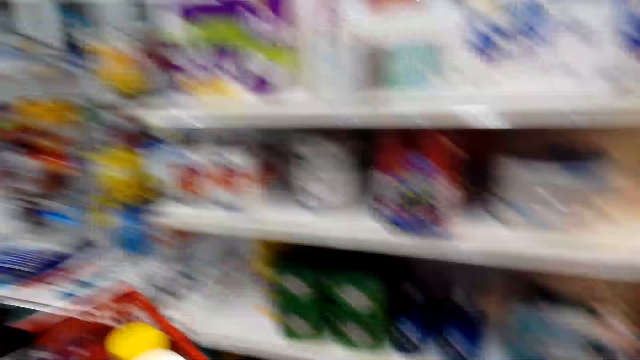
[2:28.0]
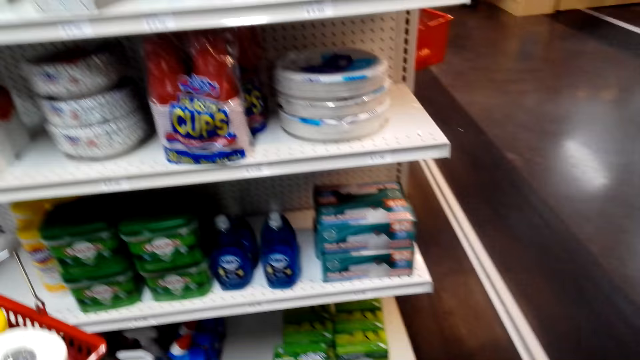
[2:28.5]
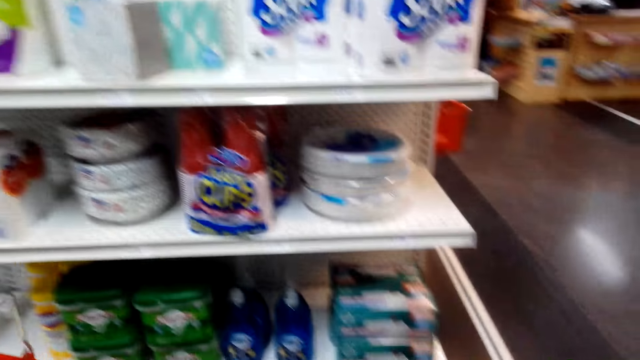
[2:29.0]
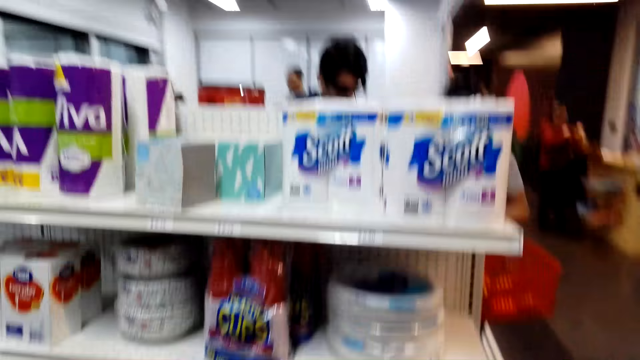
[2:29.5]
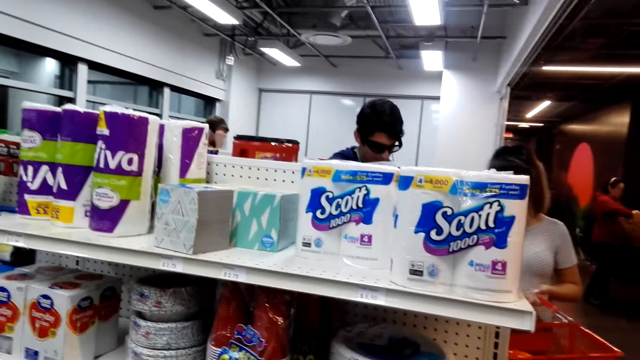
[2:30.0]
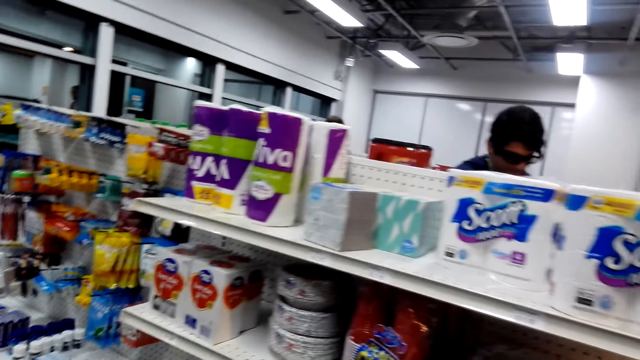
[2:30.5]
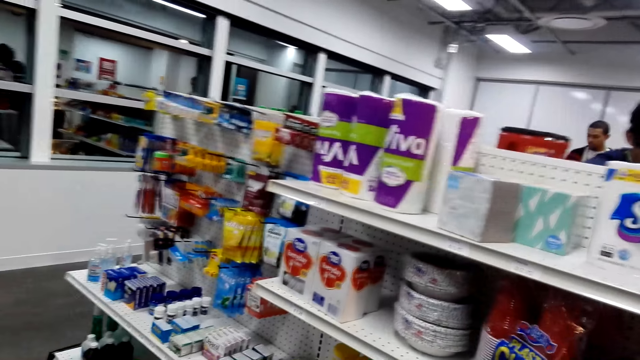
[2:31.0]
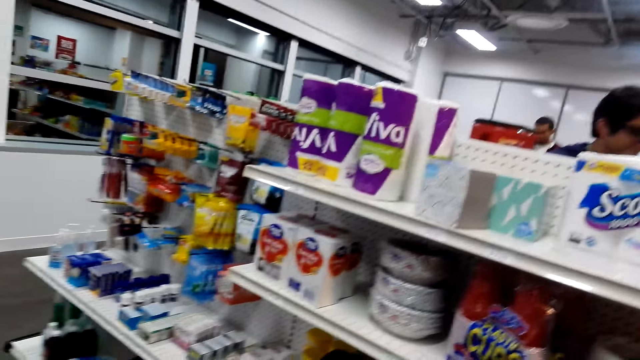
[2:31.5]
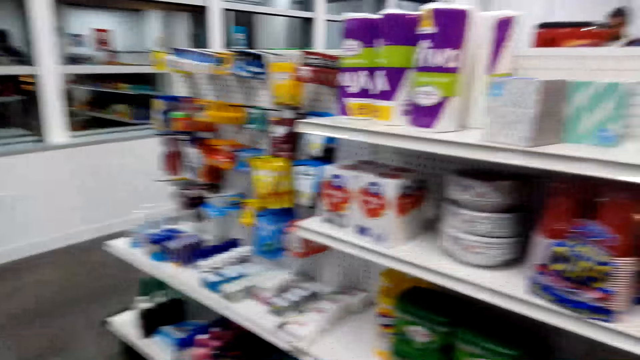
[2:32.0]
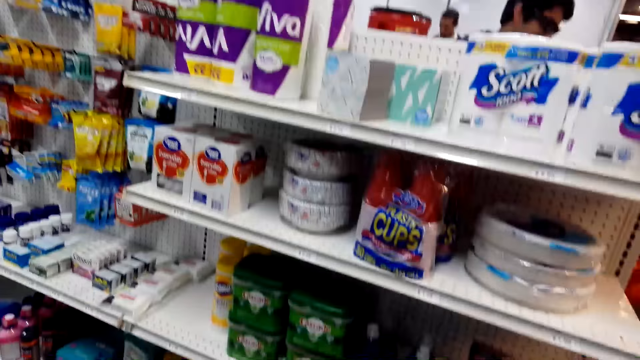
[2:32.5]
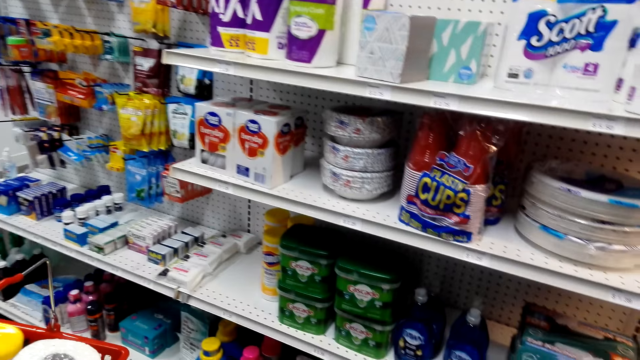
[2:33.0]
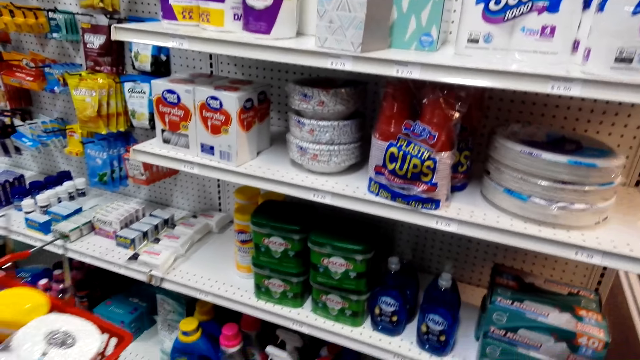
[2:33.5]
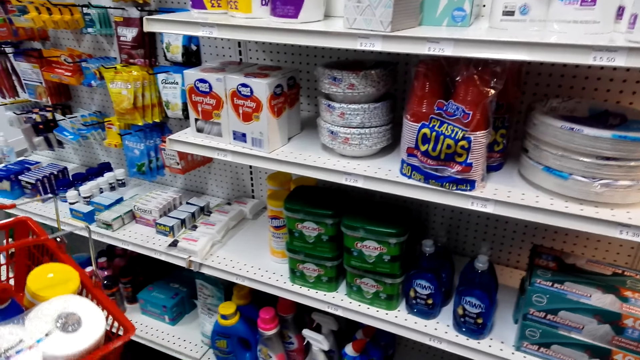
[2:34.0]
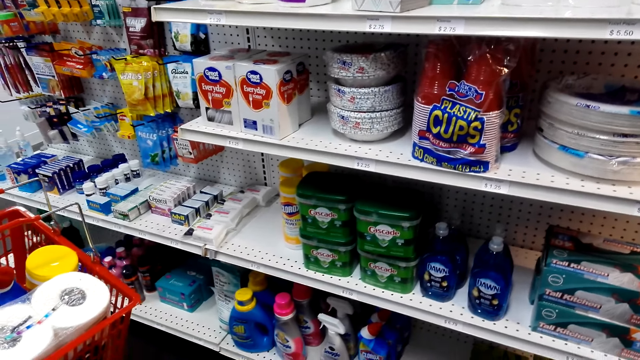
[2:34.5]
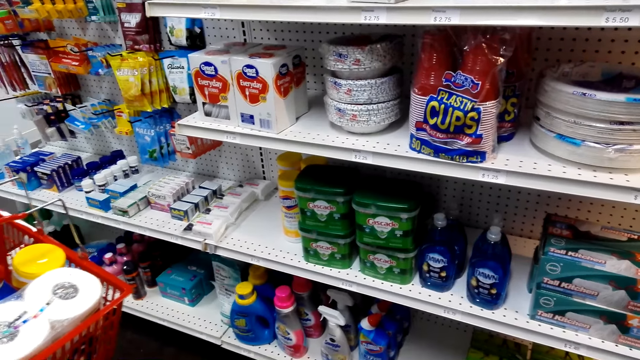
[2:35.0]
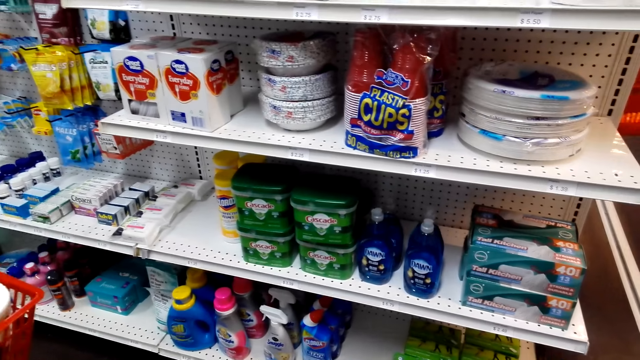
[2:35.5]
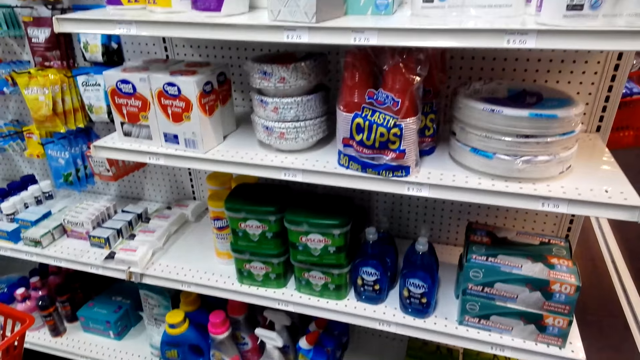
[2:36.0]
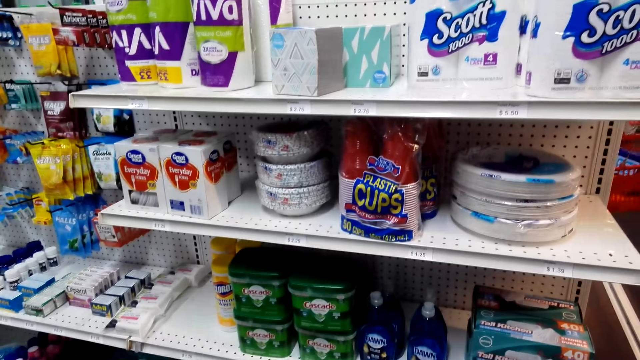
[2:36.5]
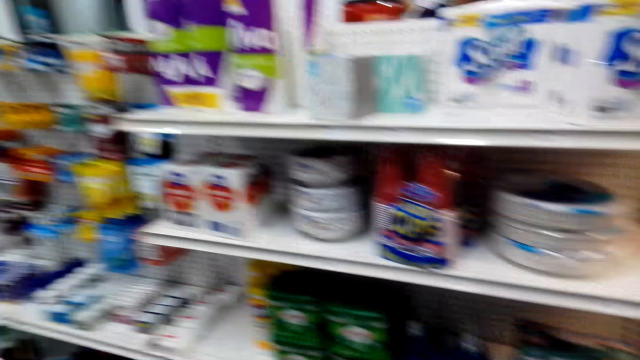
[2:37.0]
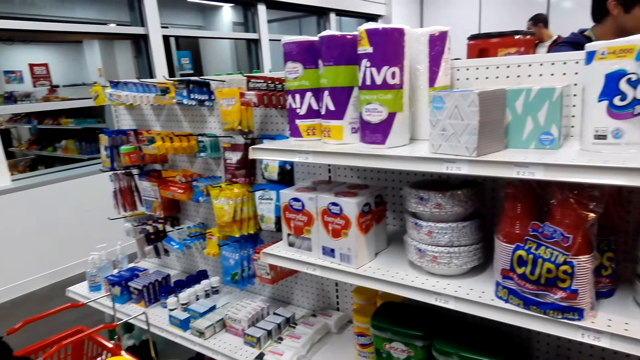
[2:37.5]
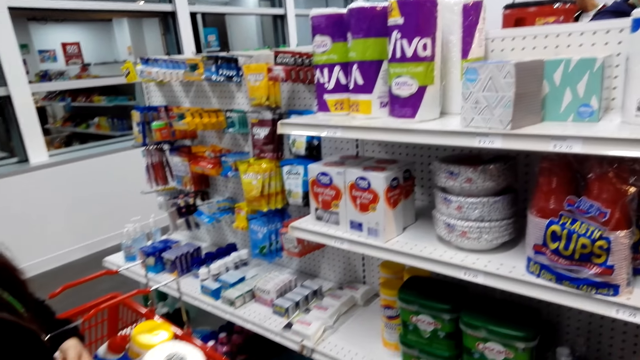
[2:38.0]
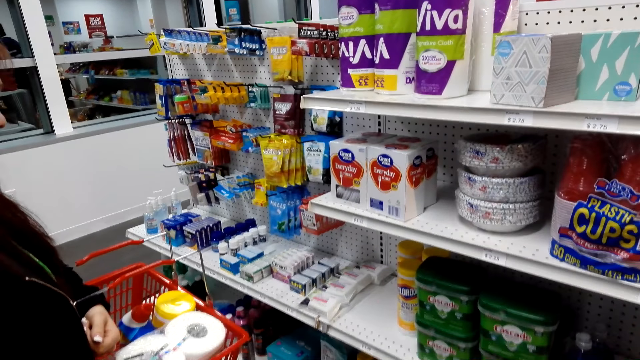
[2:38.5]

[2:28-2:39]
The camera wearer looks at the shelf. A man looks at the shelf. The camera wearer looks around the shelf. A lady looks at the shelf. The camera wearer looks around.

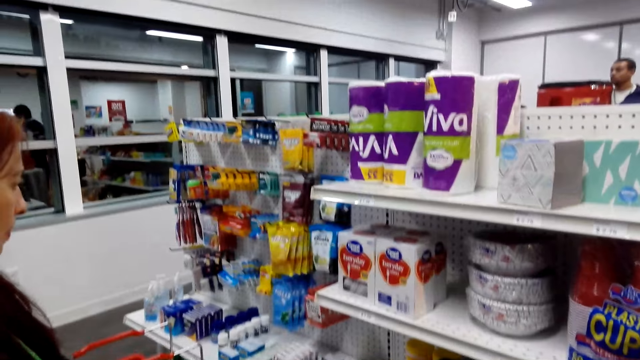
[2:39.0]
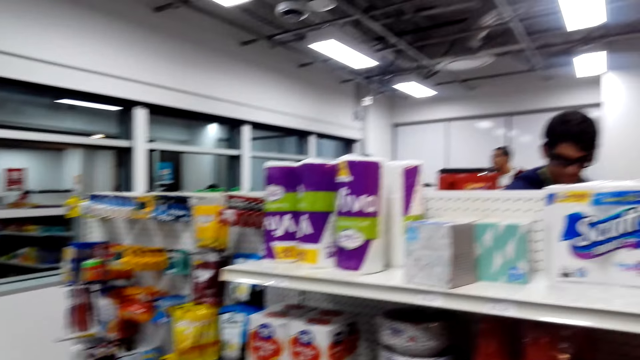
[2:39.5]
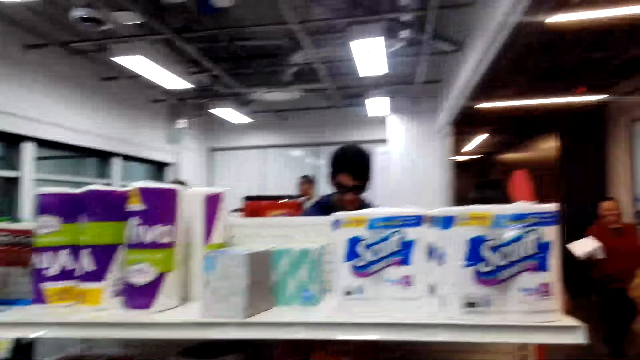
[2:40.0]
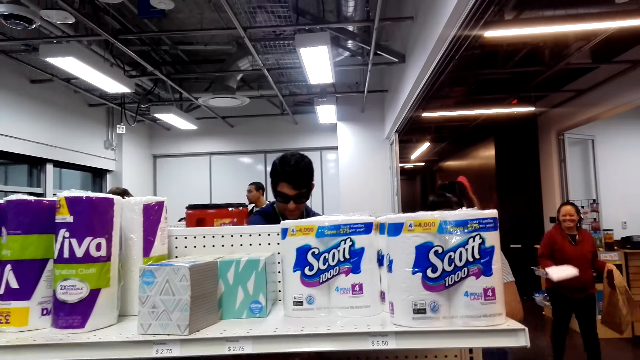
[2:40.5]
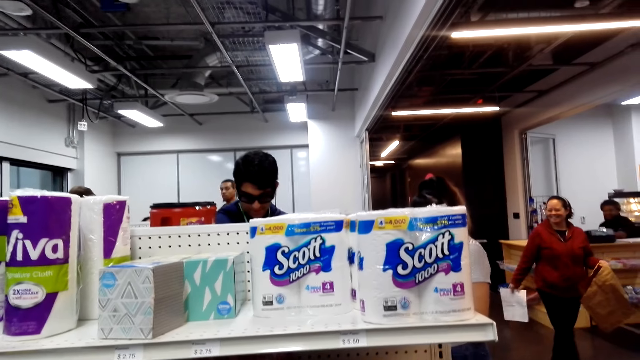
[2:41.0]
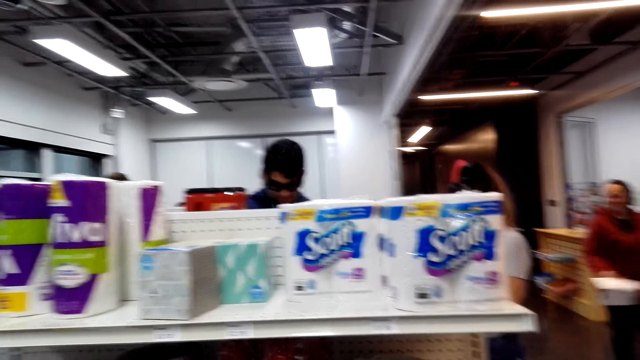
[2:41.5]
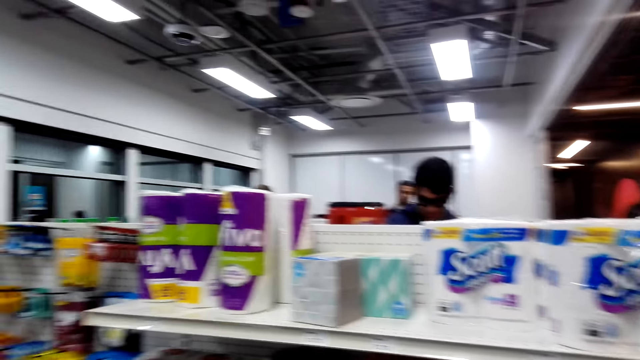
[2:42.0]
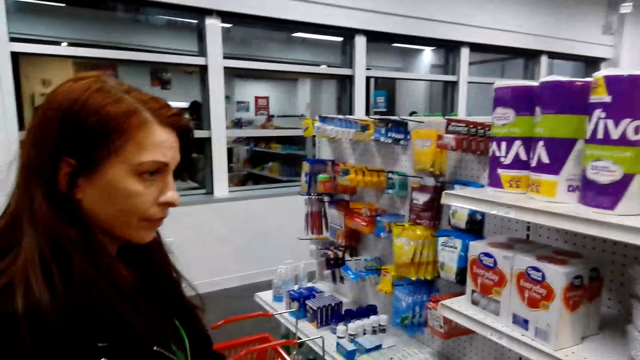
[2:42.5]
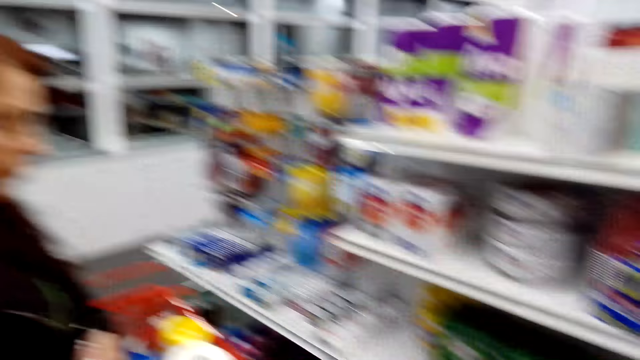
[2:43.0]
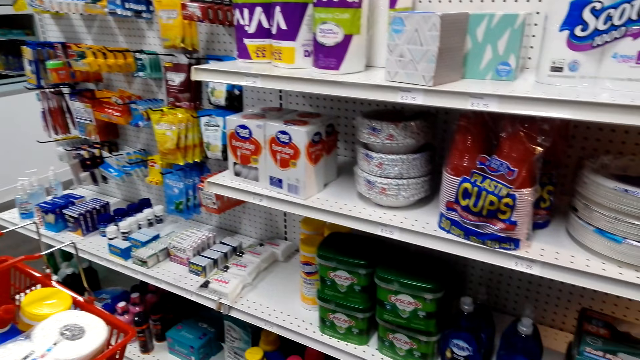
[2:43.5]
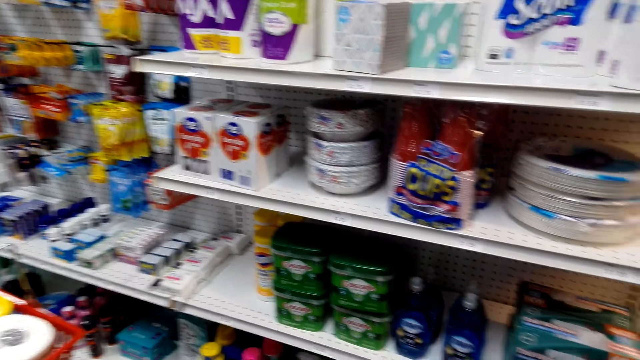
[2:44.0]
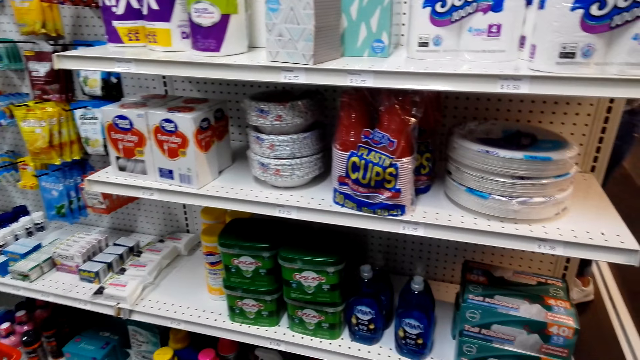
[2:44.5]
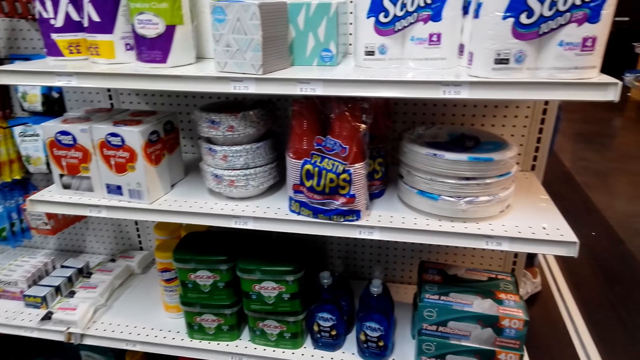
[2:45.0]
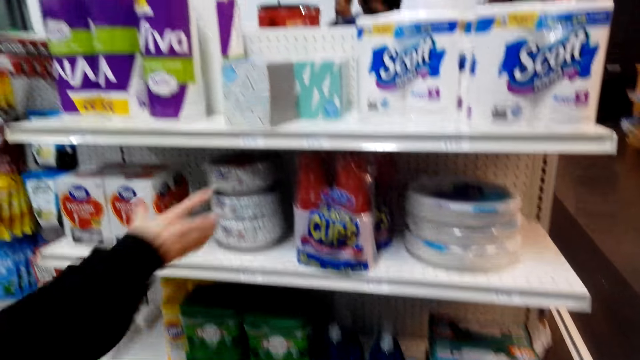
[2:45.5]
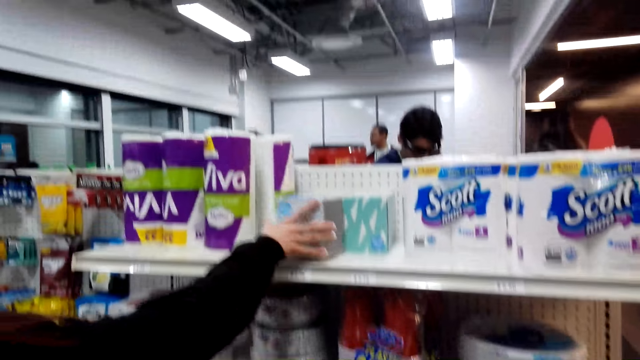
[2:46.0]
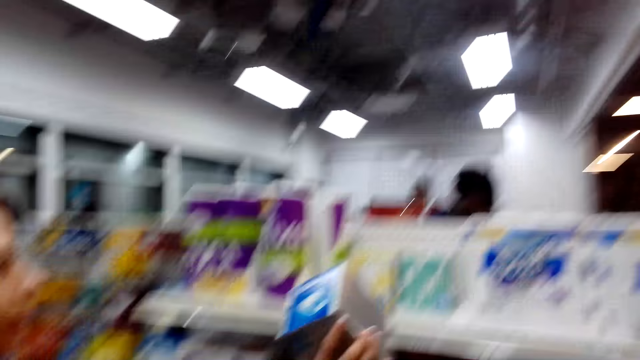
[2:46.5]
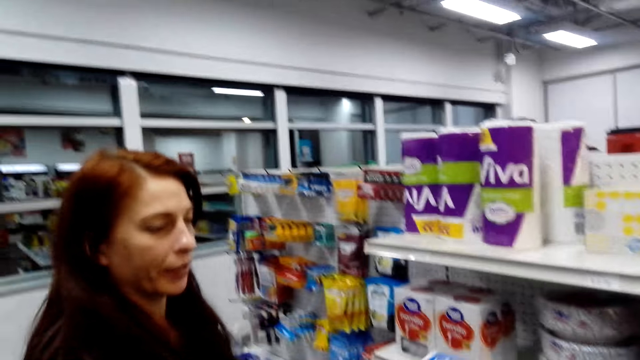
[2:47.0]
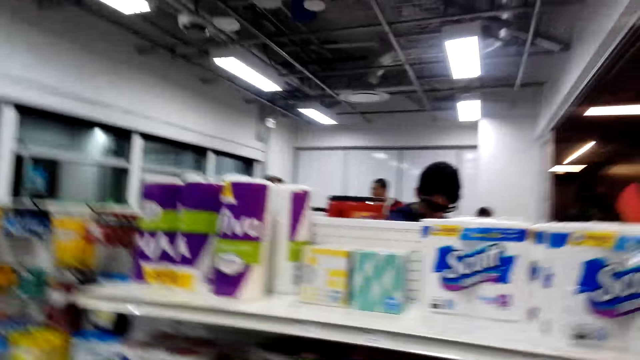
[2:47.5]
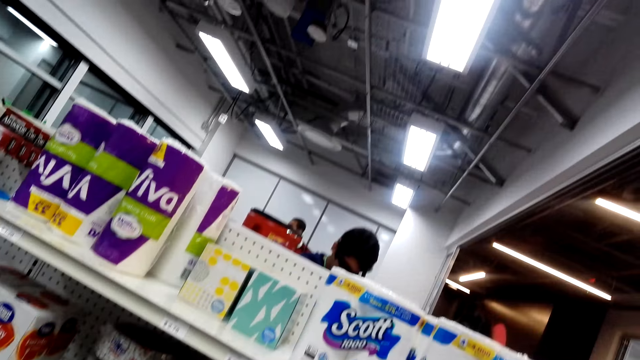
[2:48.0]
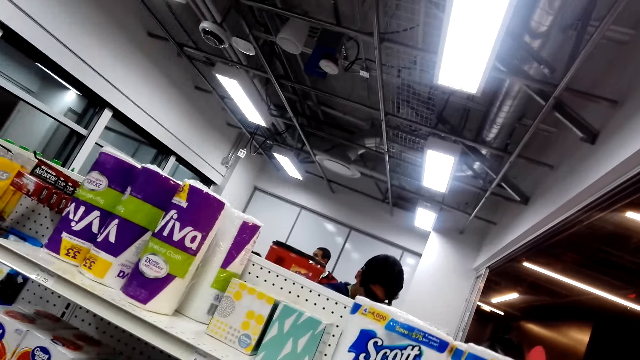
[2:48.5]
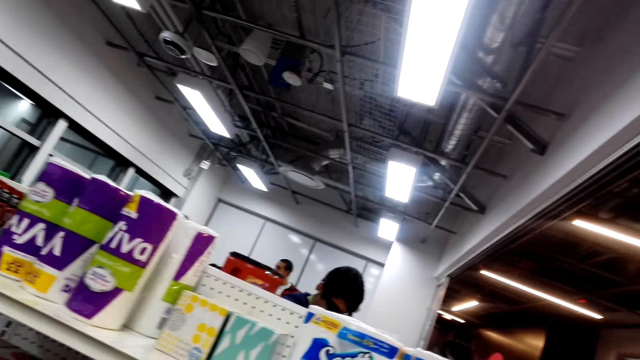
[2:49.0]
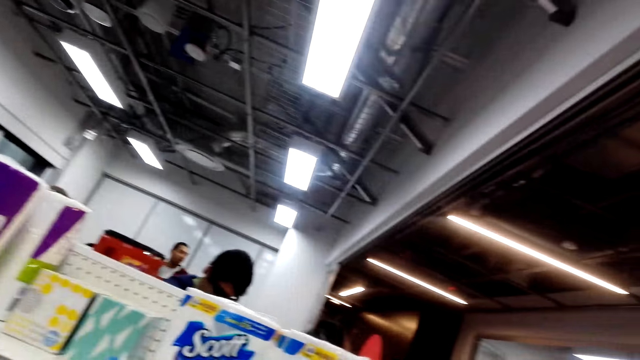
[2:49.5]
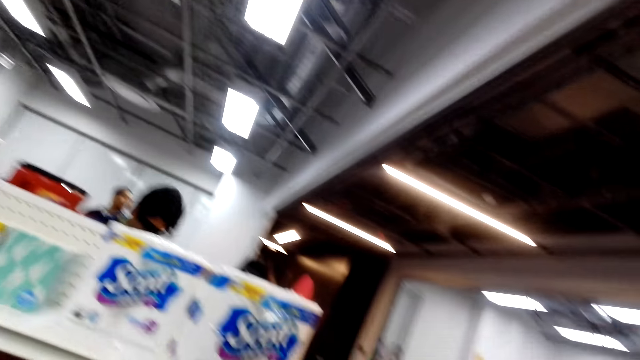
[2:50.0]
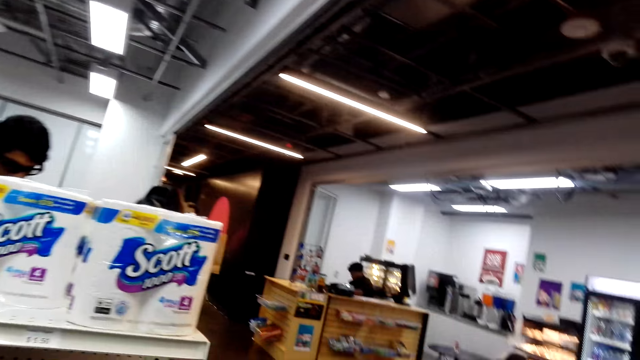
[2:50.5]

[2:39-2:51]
A lady steps forward. The camera wearer looks around. They look around again. Another lady picks up the tissue. The camera wearer looks around.
